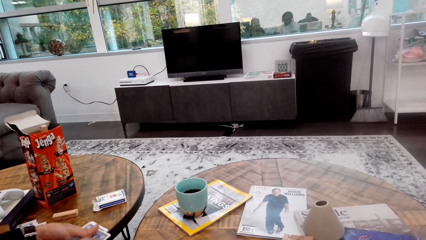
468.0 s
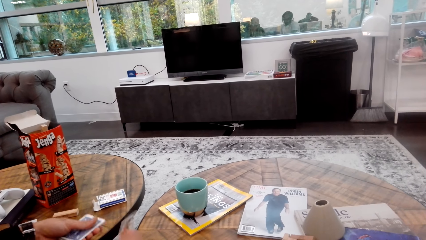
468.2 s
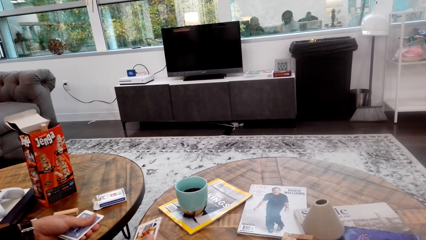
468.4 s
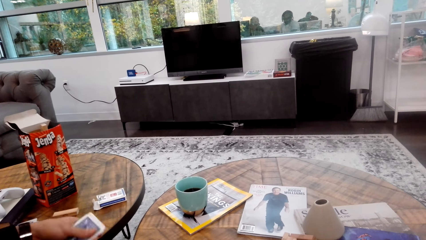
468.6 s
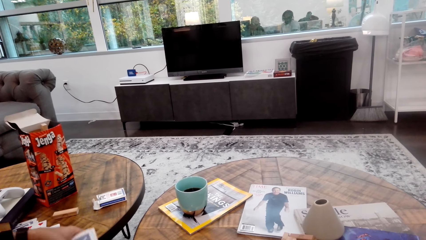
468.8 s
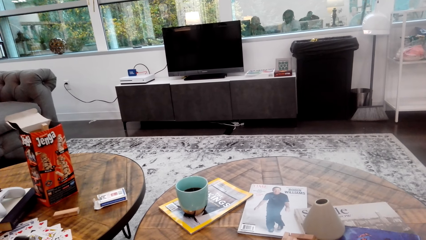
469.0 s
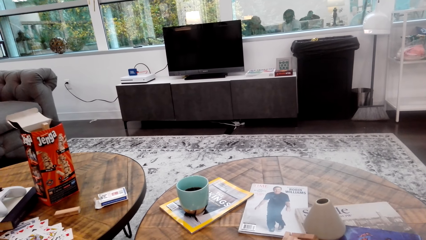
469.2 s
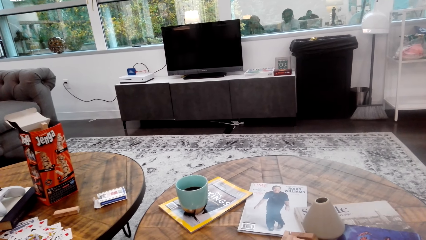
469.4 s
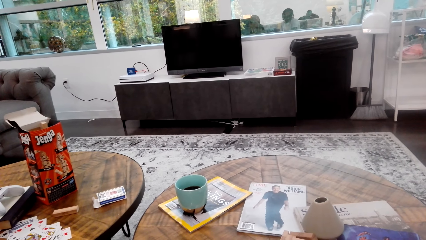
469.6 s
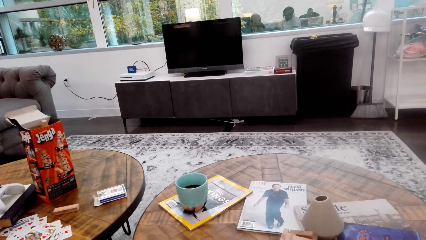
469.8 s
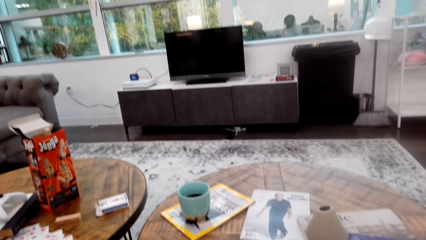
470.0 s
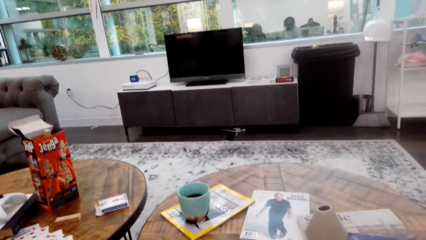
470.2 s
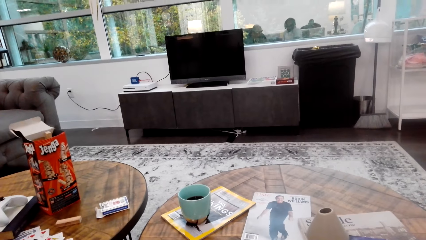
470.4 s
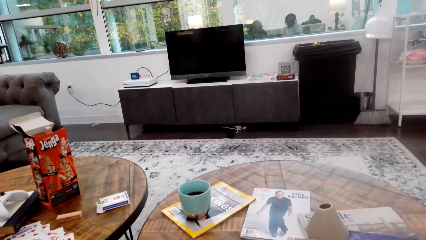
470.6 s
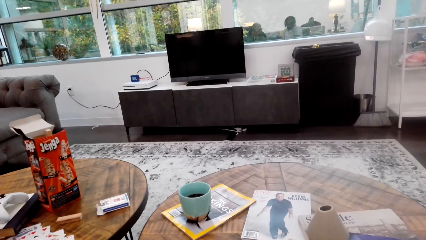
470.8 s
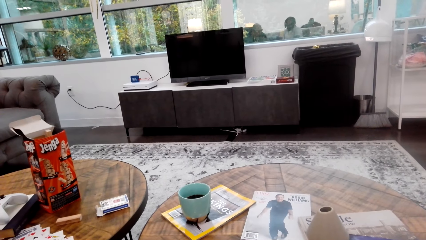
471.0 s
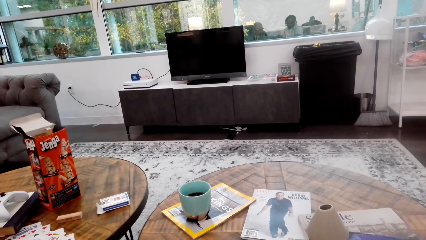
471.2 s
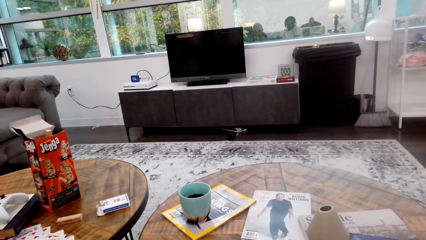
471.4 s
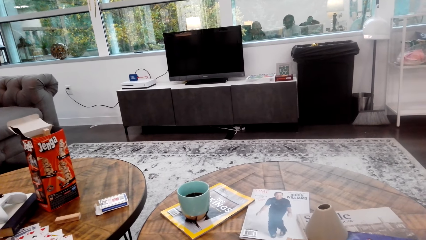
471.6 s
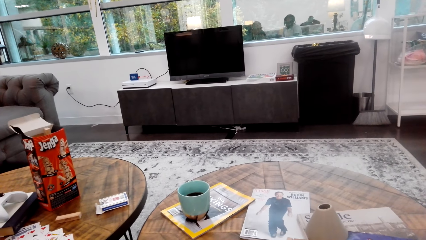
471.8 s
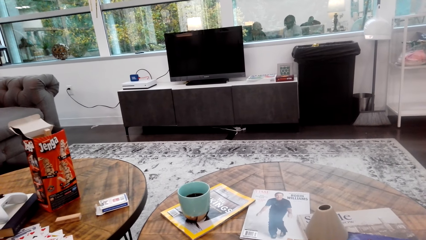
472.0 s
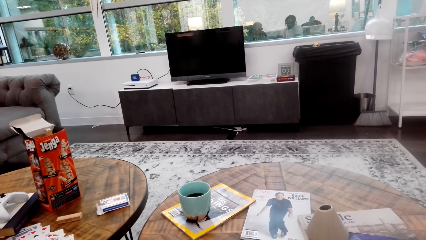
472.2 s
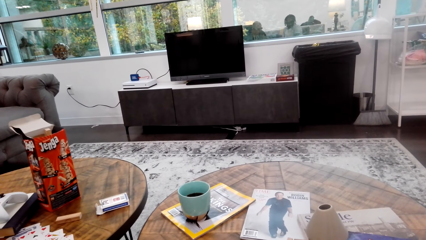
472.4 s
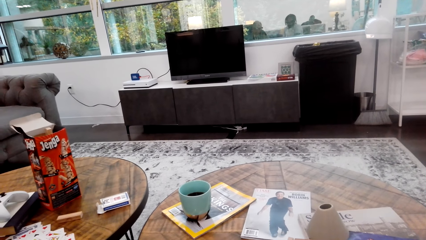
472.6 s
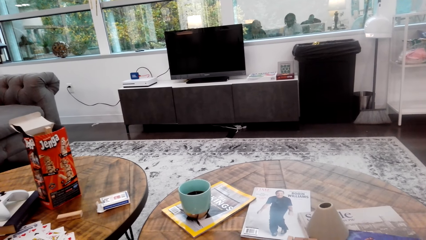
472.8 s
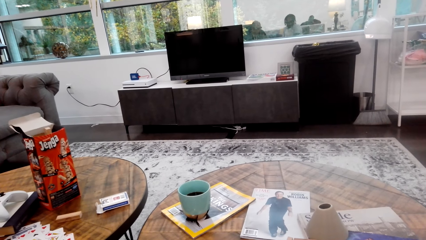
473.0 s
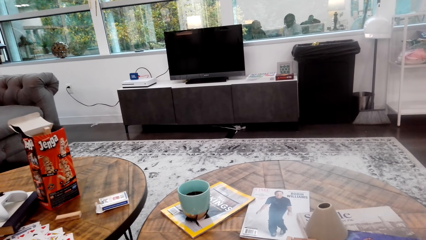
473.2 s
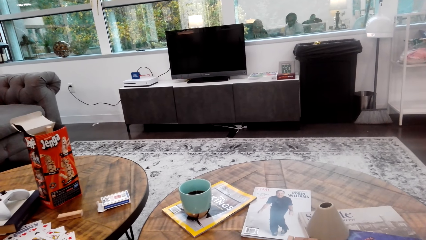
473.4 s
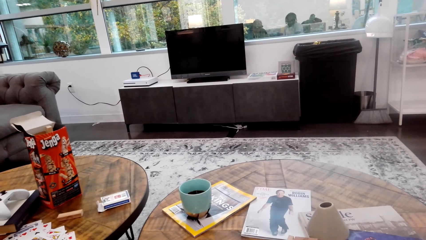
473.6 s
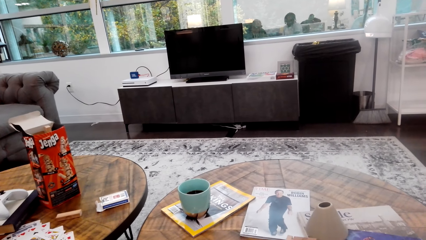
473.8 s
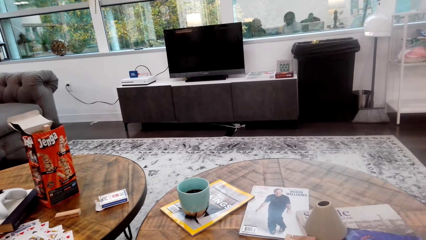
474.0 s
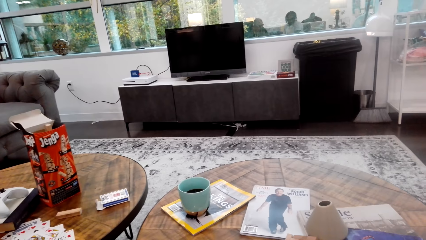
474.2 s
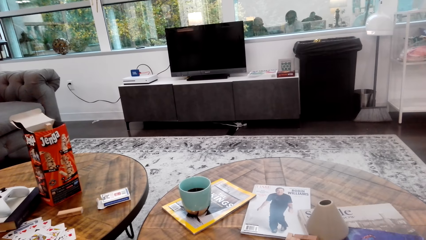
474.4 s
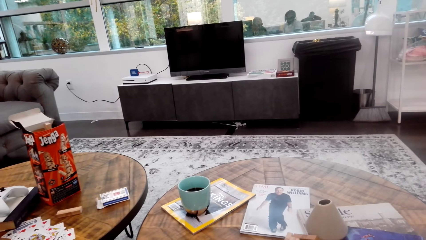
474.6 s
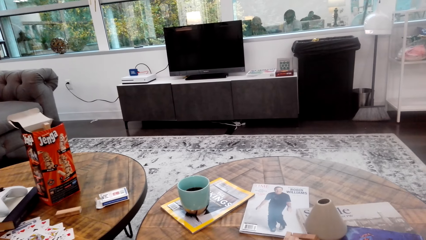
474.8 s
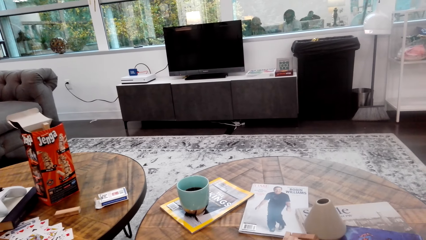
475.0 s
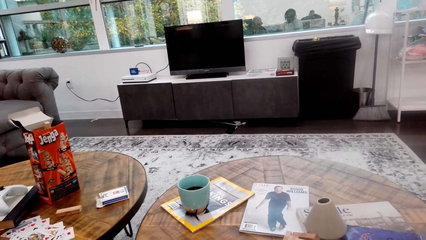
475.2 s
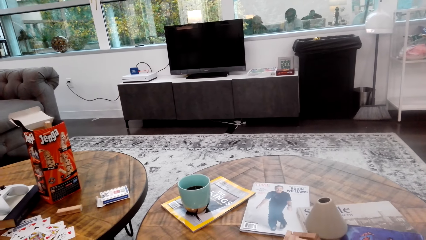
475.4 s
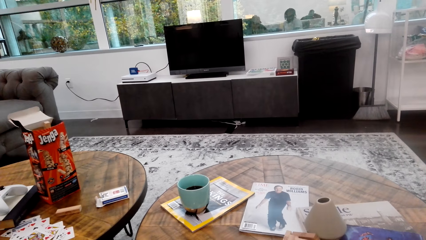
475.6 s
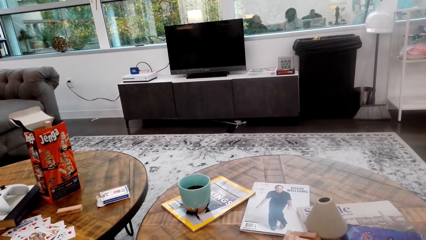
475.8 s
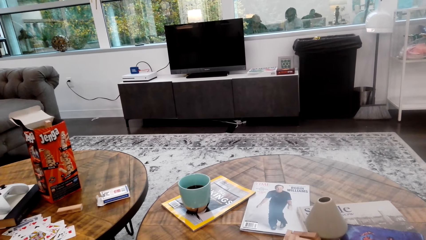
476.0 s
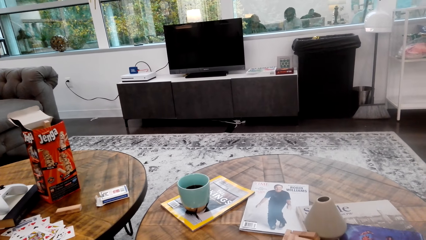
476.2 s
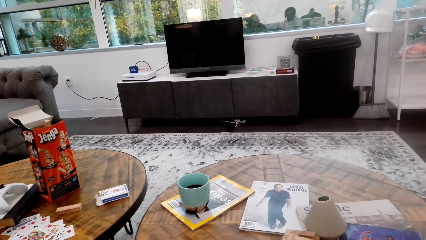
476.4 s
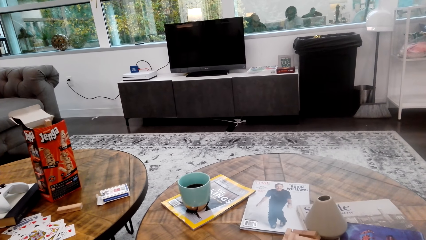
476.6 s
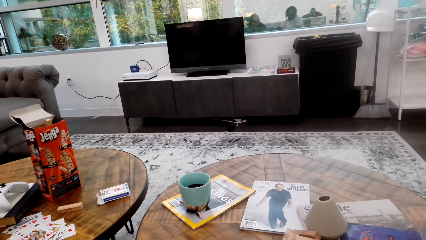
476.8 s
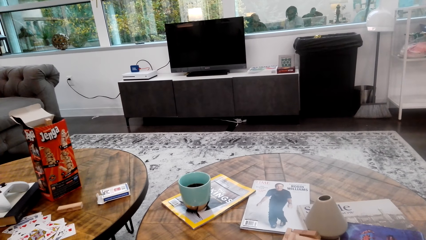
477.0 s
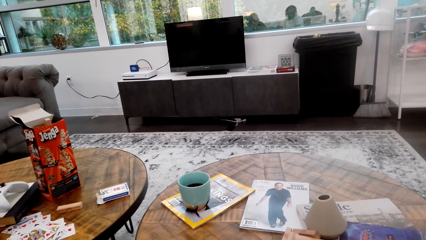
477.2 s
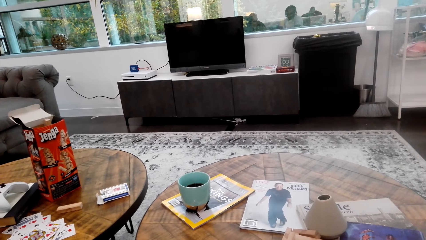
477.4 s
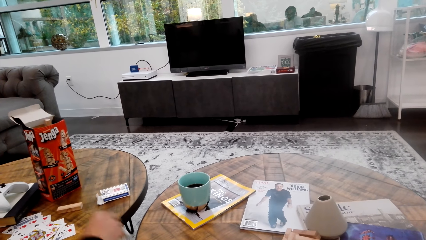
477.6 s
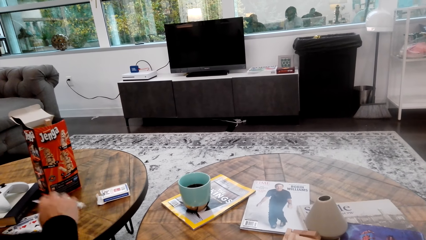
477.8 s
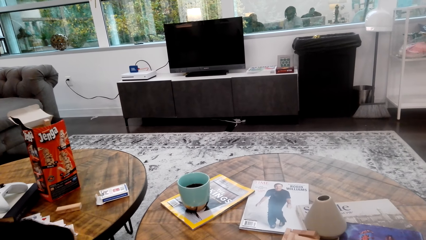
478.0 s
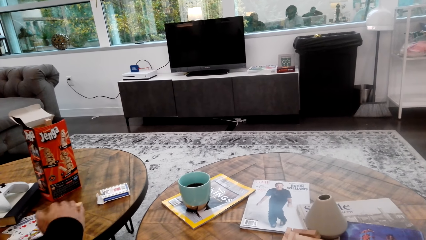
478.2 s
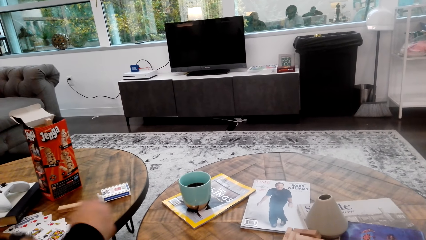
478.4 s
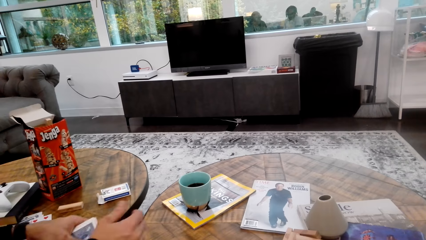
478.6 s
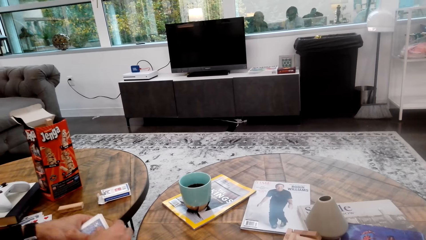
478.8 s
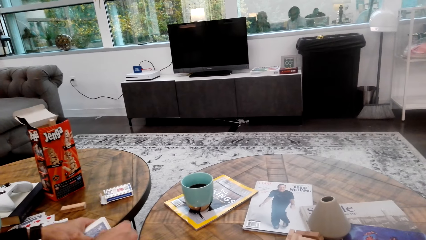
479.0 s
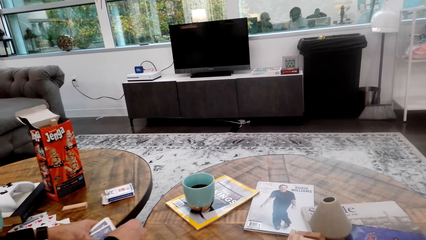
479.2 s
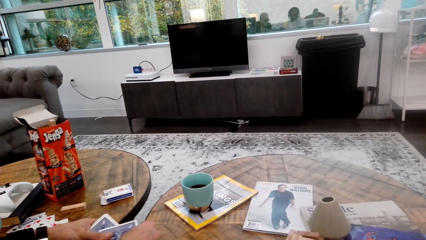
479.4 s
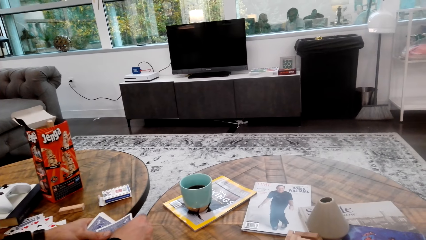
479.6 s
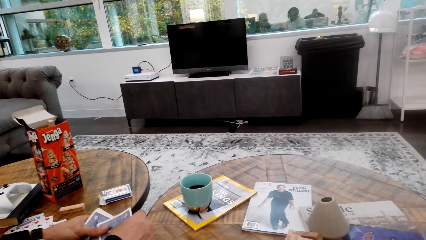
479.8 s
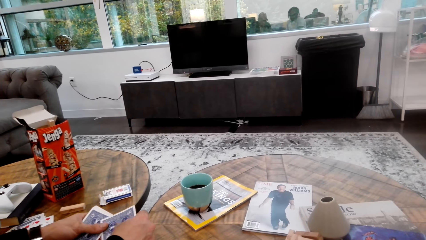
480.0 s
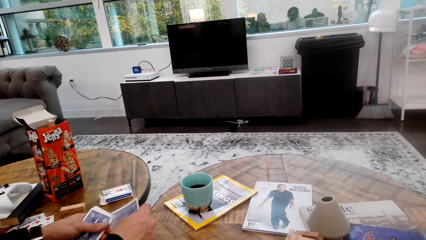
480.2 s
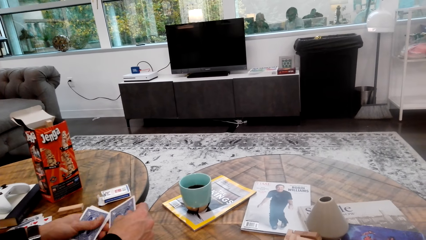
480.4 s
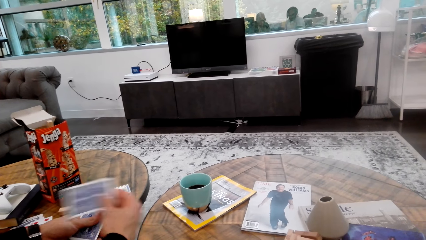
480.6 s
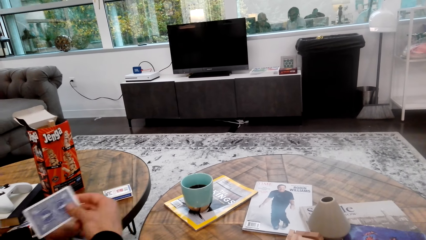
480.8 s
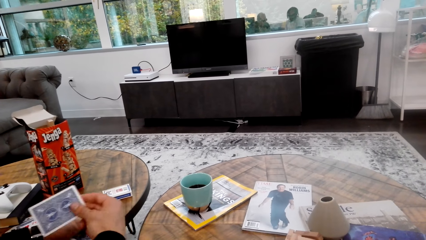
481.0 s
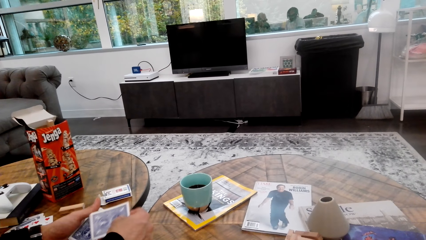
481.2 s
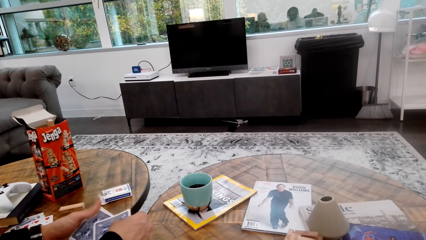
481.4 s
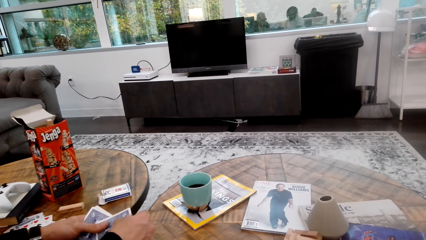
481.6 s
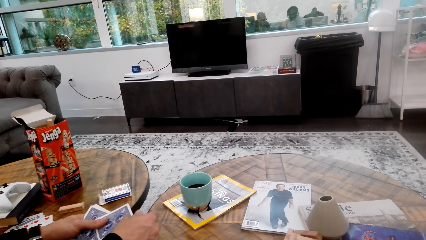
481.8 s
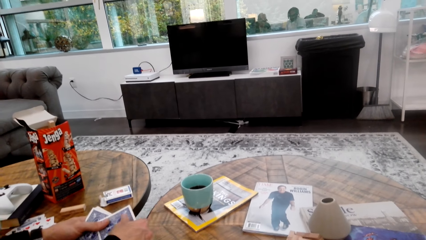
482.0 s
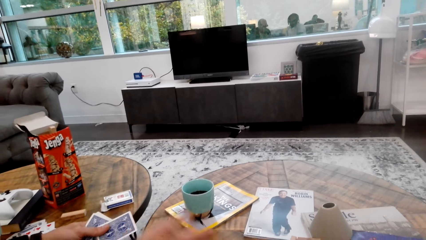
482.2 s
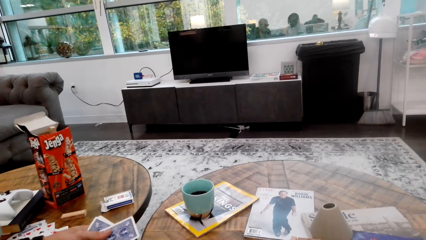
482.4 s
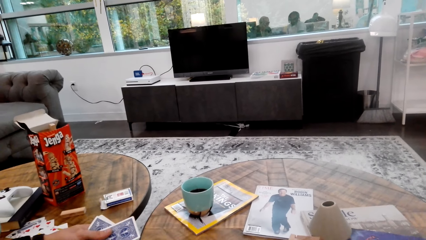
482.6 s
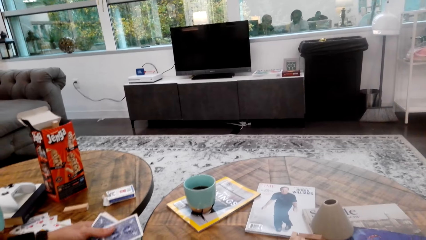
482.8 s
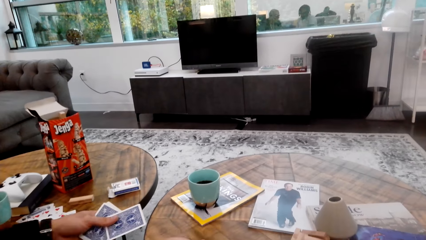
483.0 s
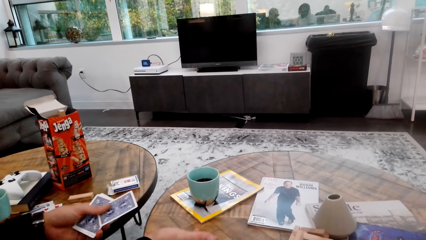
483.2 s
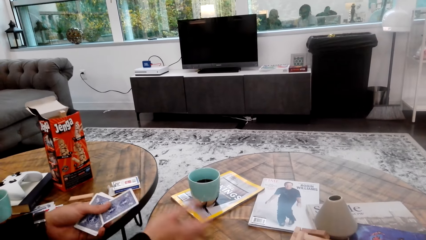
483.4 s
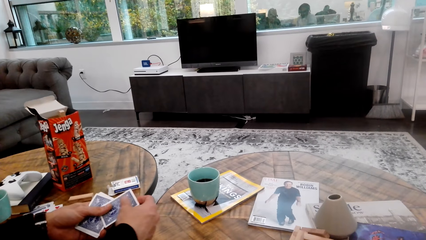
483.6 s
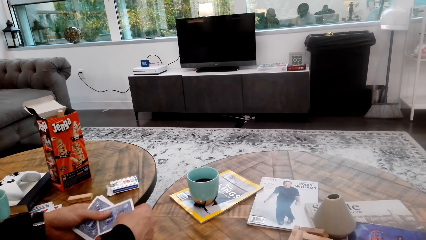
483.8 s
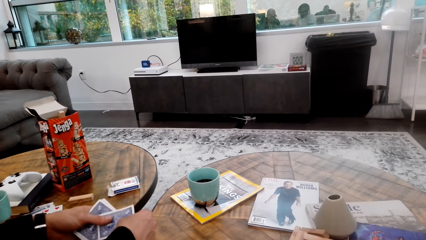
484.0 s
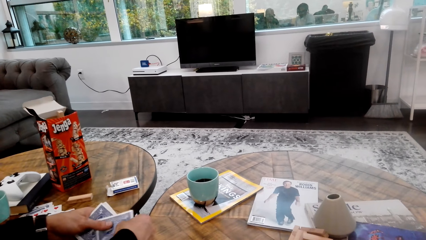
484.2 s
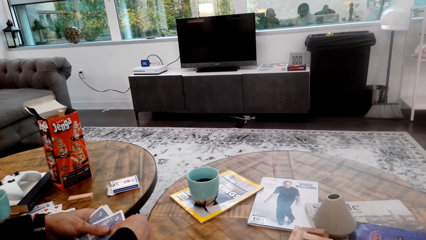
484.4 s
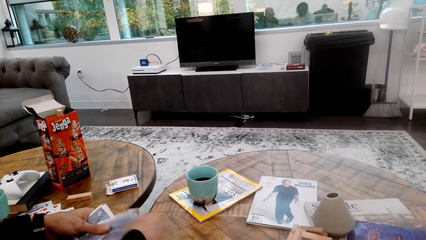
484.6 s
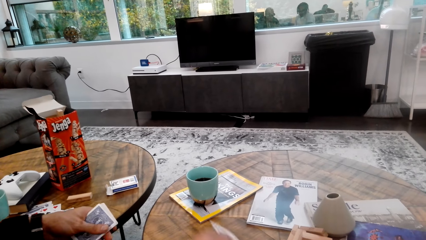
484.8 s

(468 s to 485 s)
The camera wearer holds playing cards.
